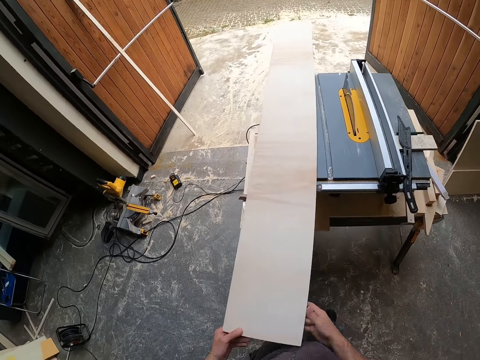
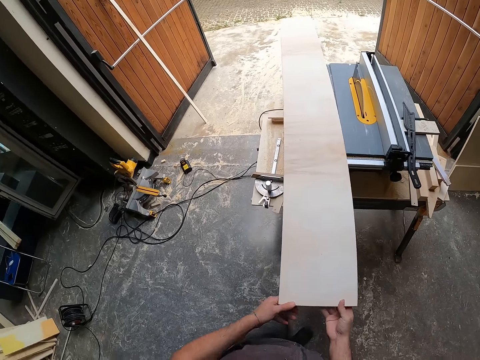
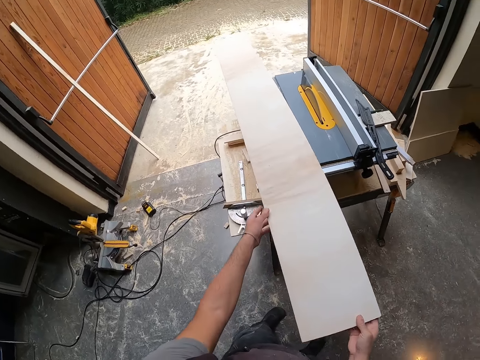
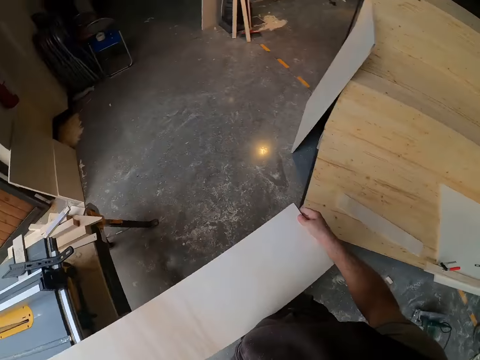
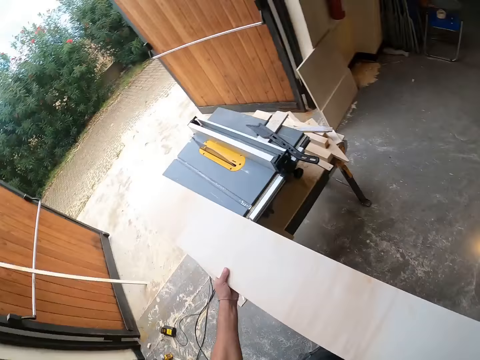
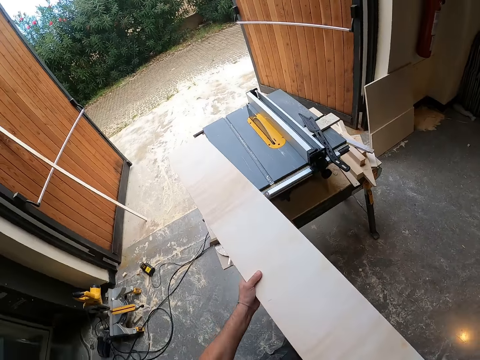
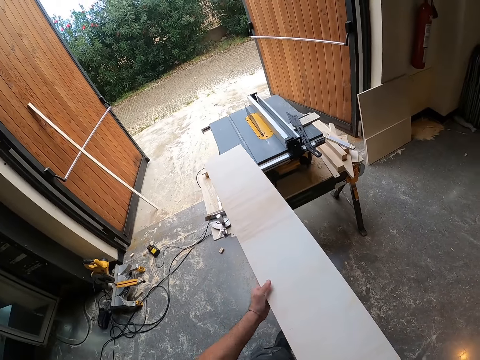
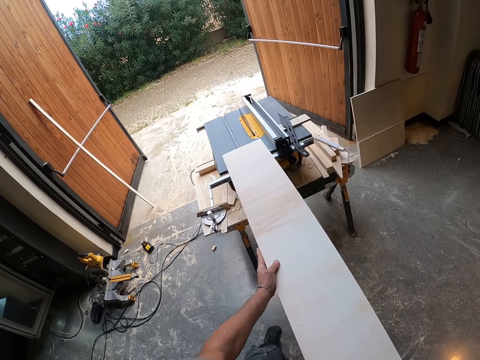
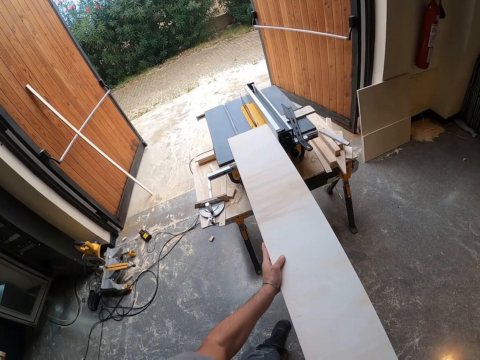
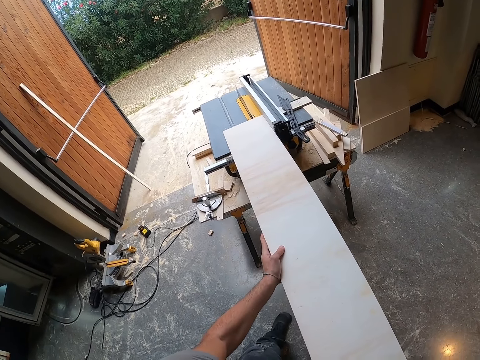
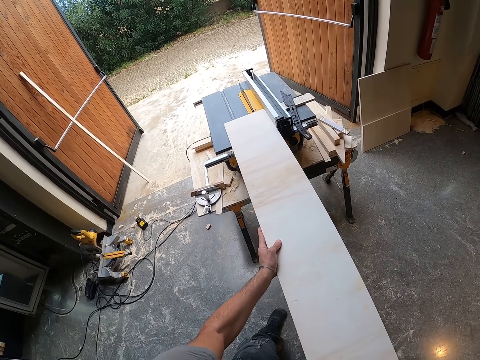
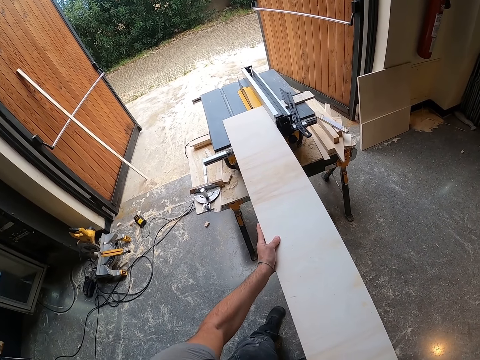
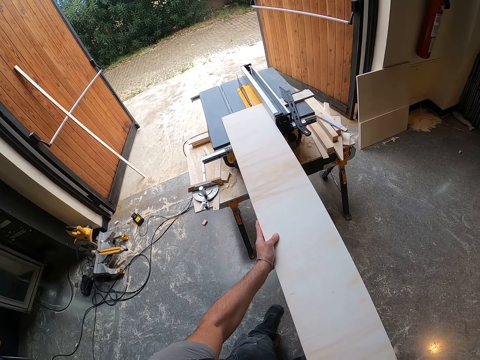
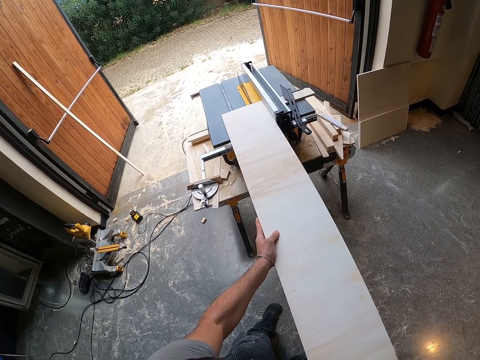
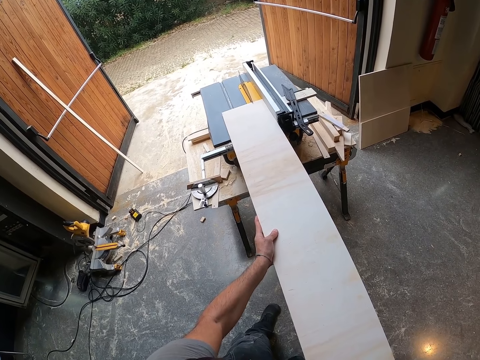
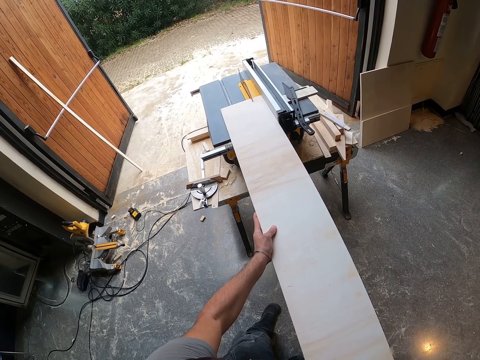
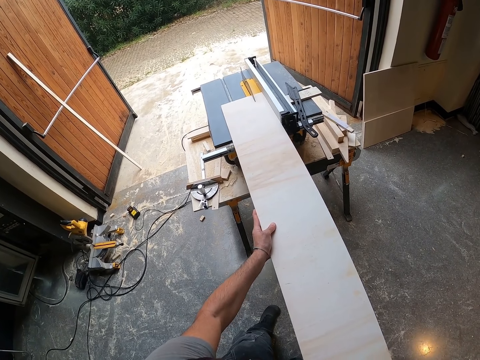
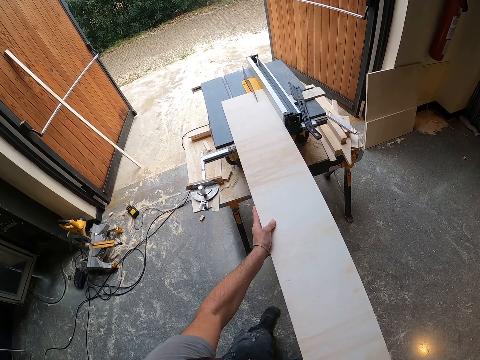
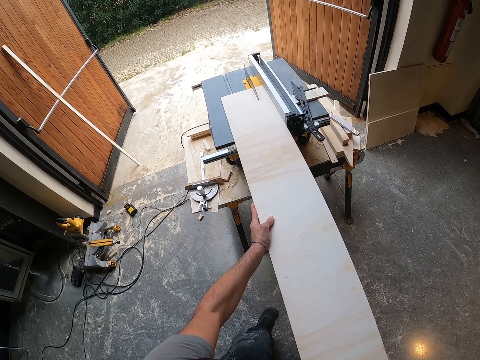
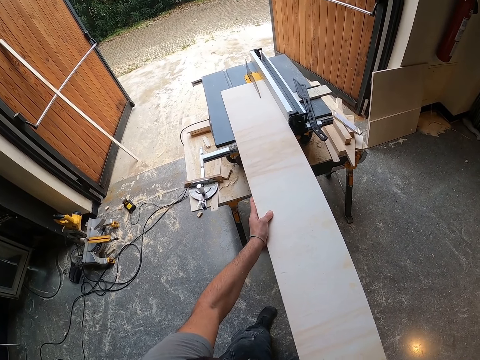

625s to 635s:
The camera wearer adjusts the wood plank on the saw table with both hands. They hold the chipboard with both hands and pull the chipboard with both hands. They cut the wood plank on the saw table with both hands with the cutting machine.

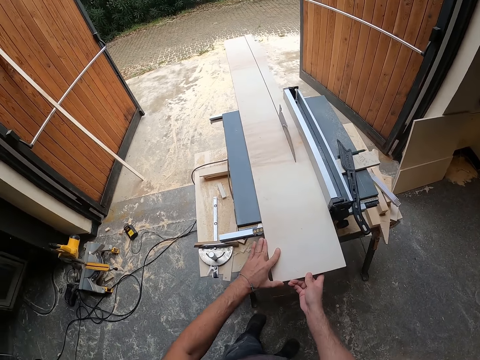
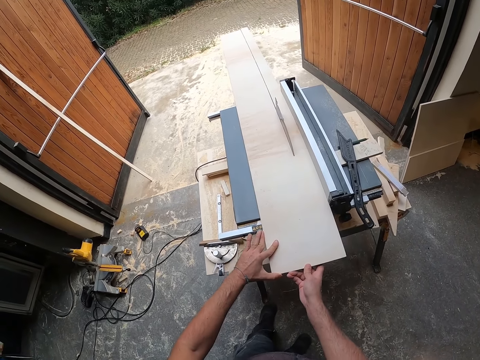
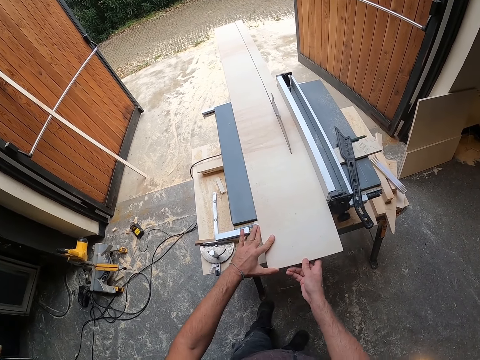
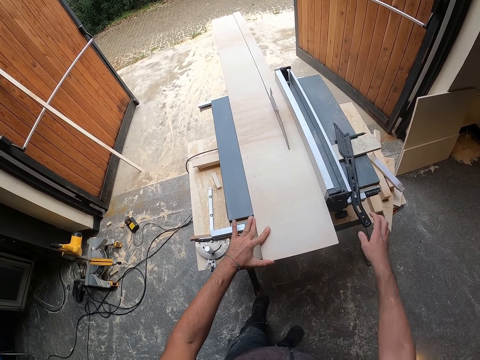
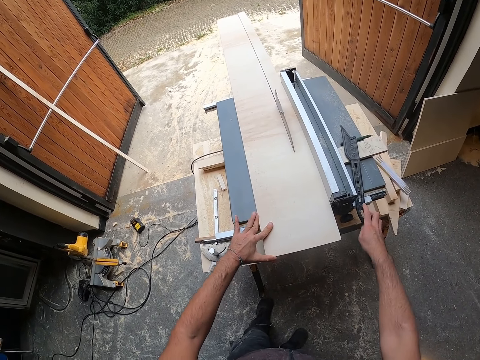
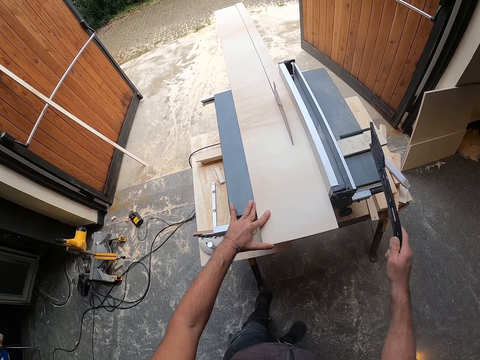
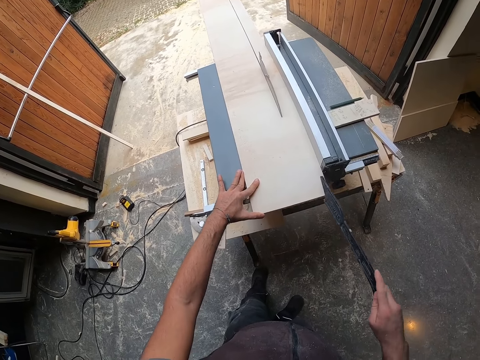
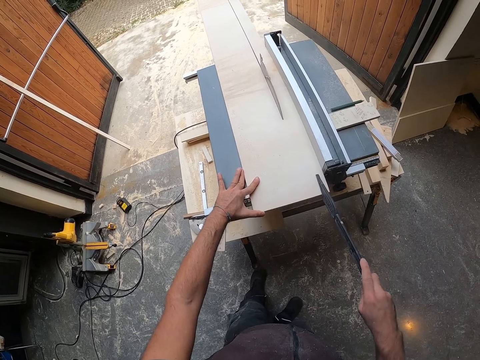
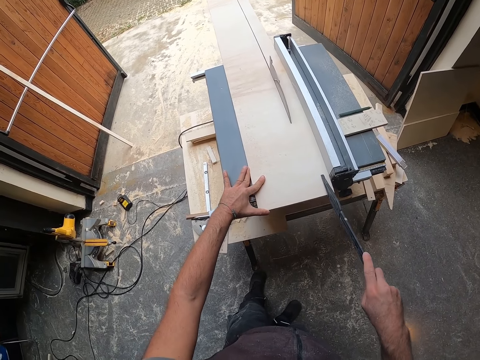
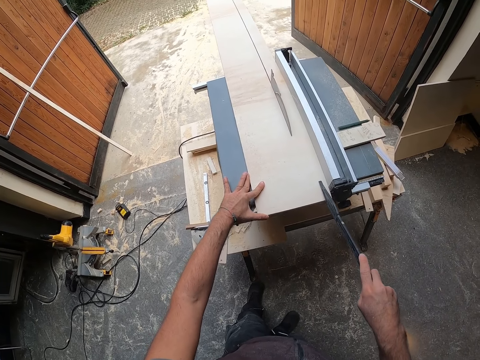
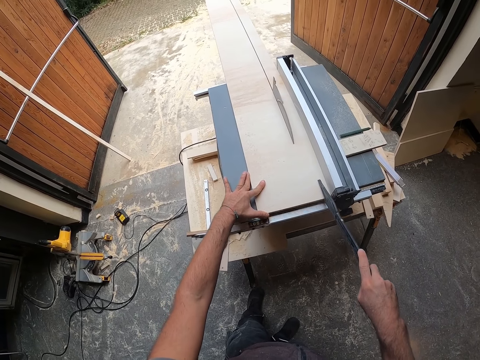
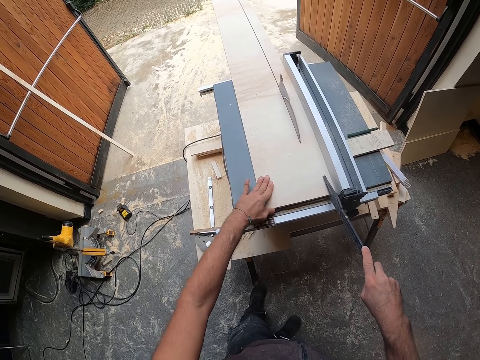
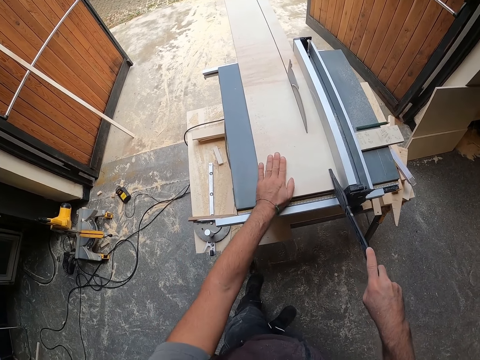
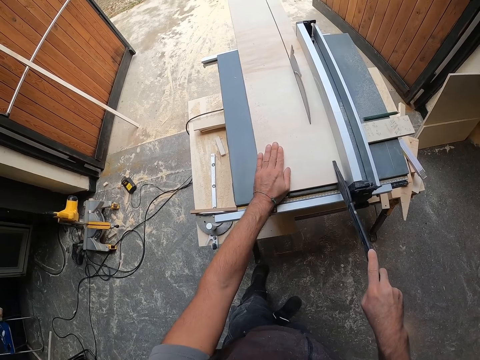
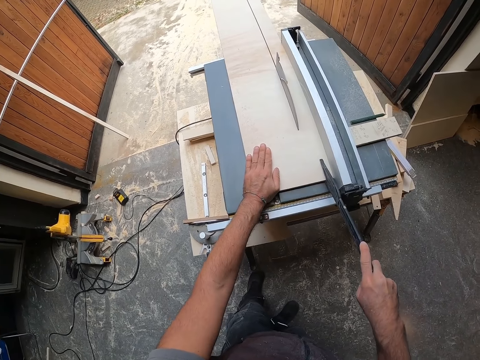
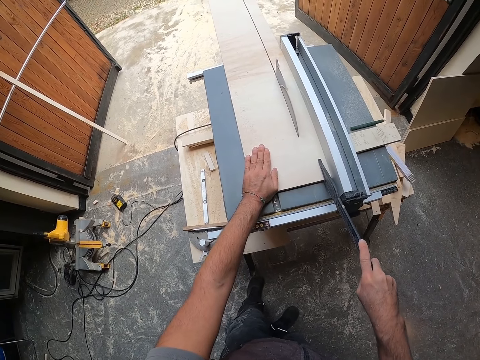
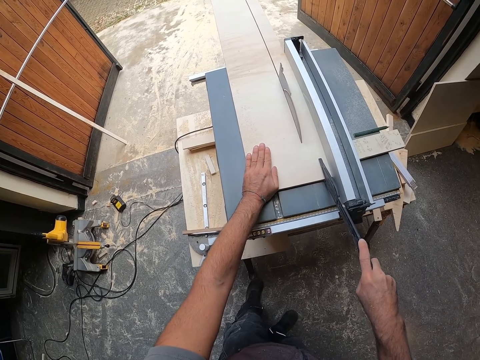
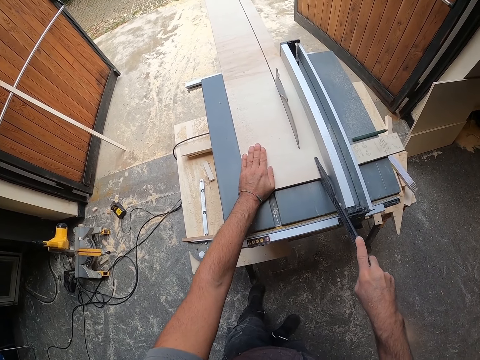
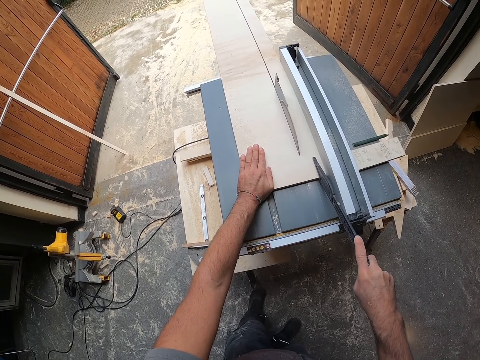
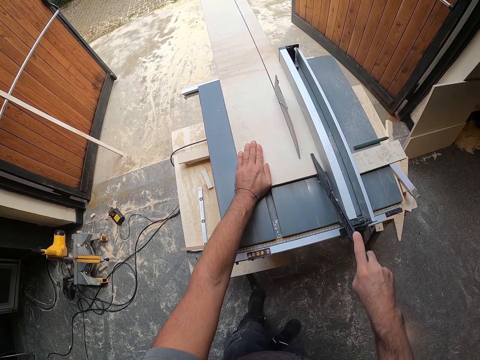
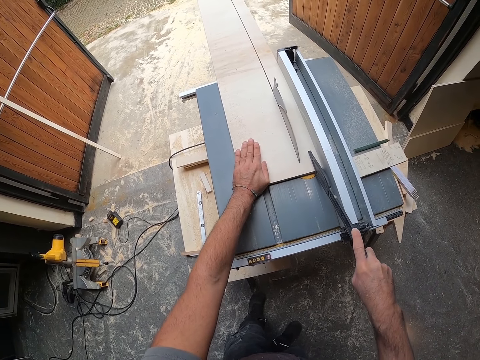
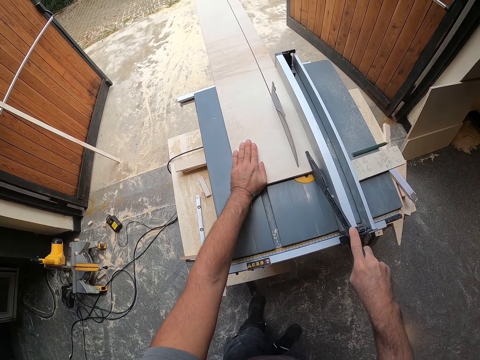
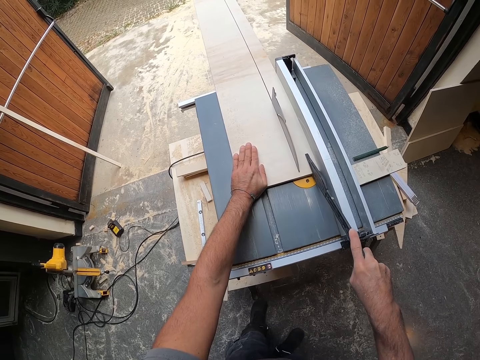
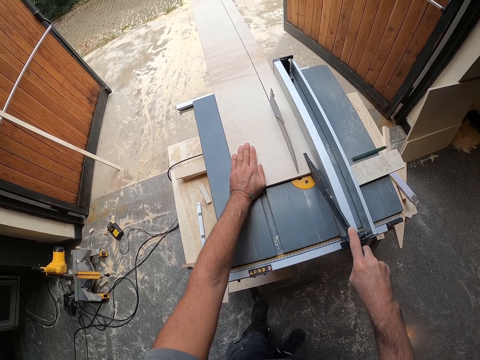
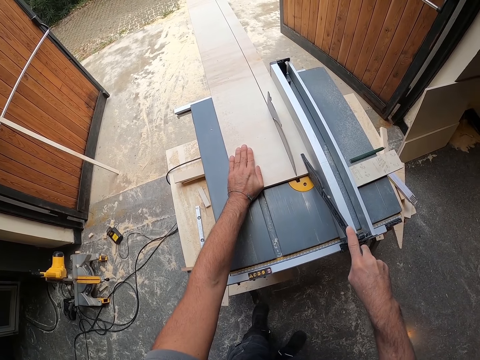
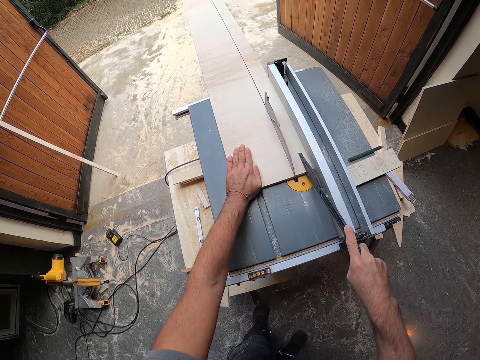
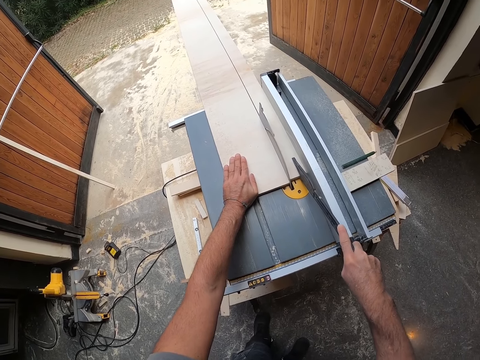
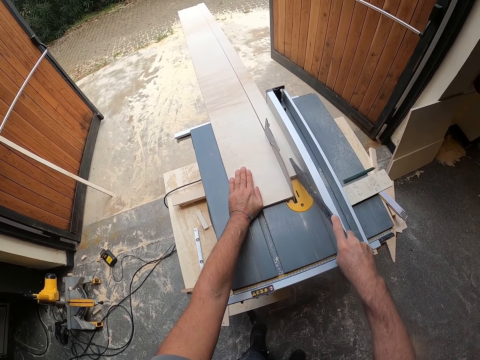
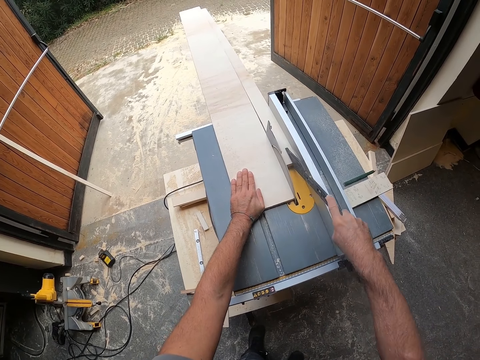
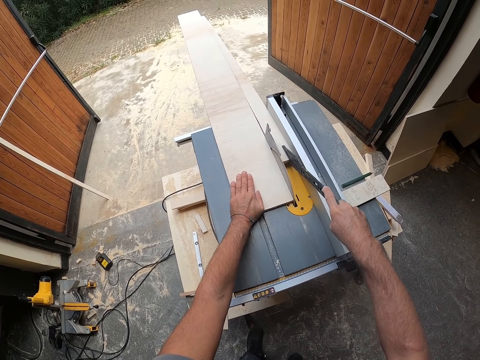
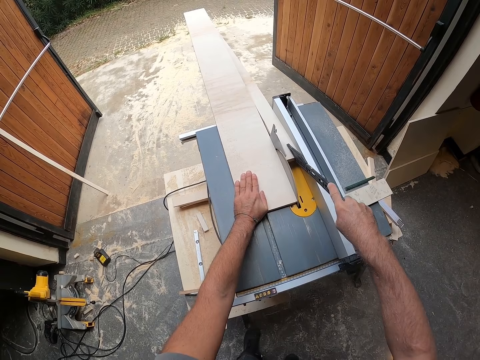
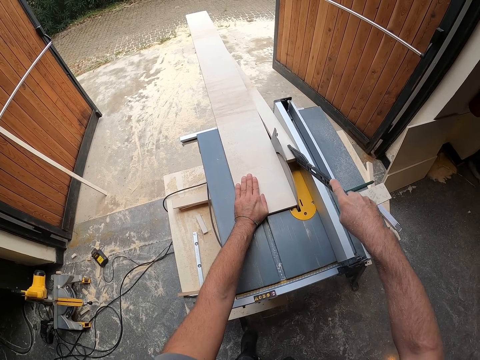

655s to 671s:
The camera wearer picks up the push stick from the saw table with his right hand. He cuts the wood plank on the saw table with his left hand and the push stick in his right hand. He pushes the chipboard with something. He pushes the piece of wood plank on the saw table with the push stick in his right hand. He holds the wood plank on the saw table with his left hand.
